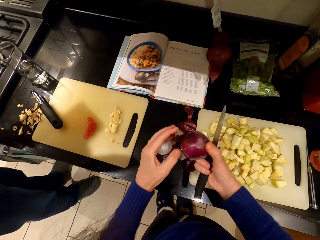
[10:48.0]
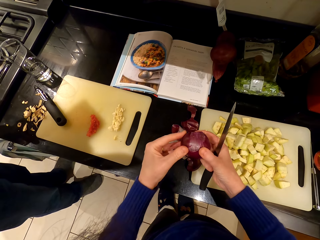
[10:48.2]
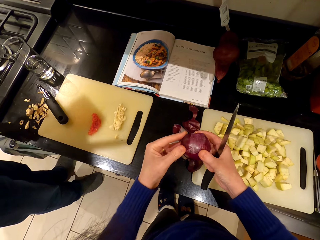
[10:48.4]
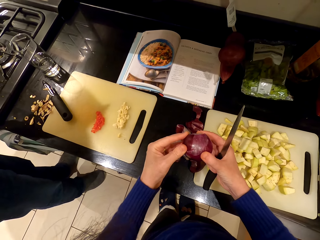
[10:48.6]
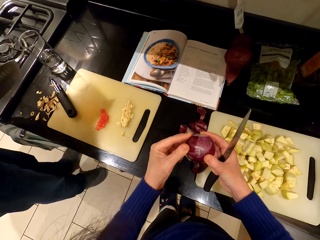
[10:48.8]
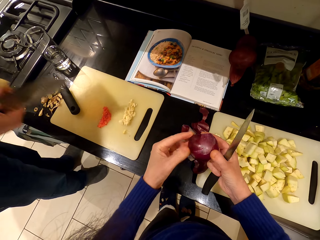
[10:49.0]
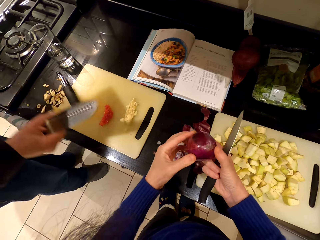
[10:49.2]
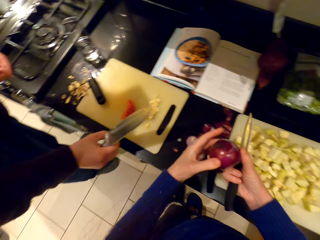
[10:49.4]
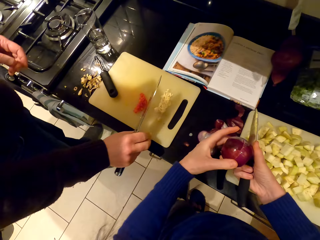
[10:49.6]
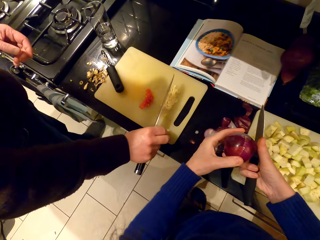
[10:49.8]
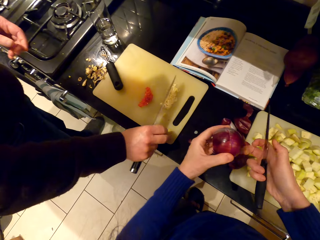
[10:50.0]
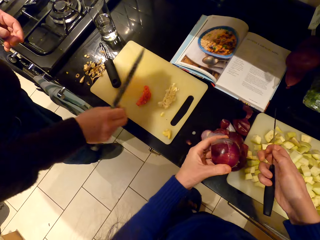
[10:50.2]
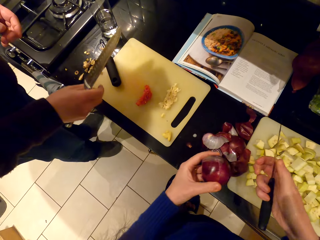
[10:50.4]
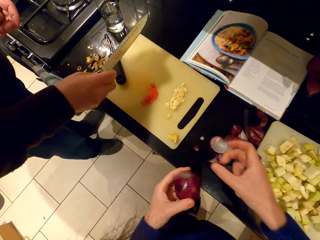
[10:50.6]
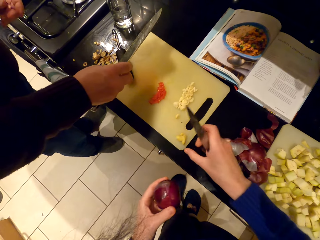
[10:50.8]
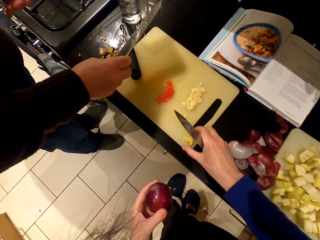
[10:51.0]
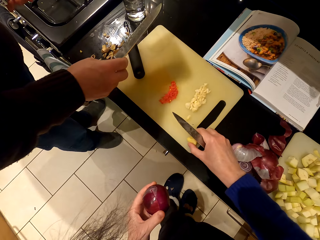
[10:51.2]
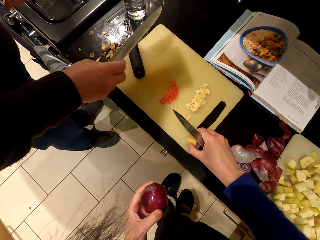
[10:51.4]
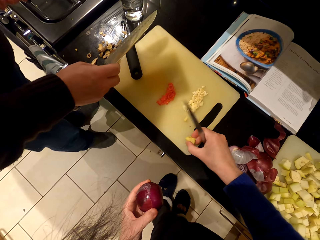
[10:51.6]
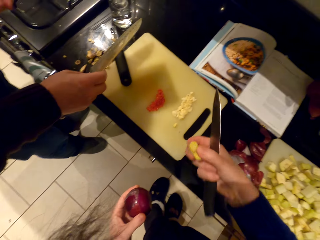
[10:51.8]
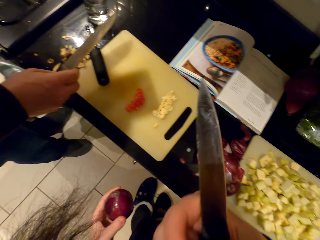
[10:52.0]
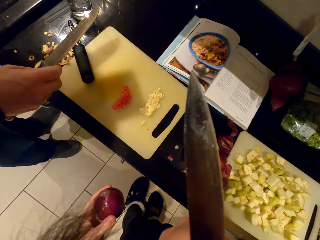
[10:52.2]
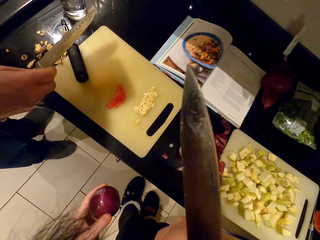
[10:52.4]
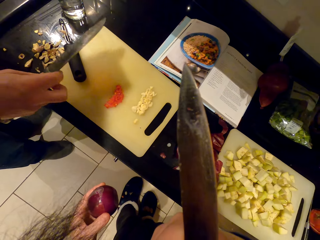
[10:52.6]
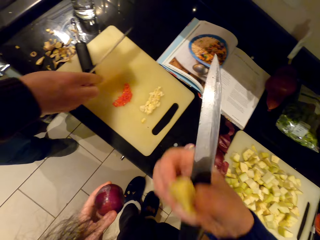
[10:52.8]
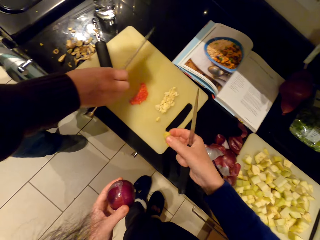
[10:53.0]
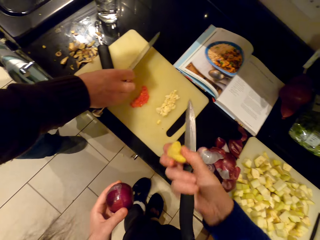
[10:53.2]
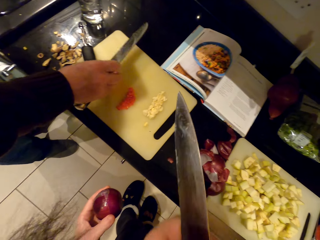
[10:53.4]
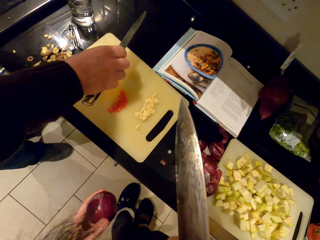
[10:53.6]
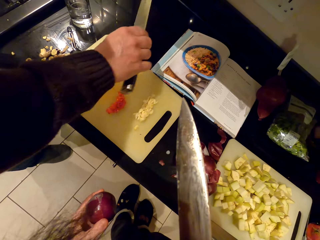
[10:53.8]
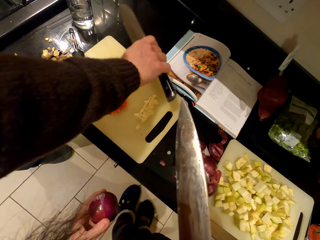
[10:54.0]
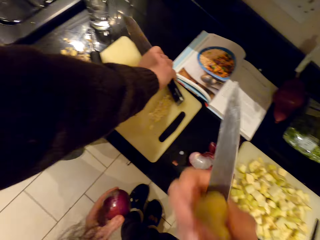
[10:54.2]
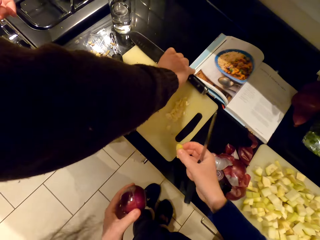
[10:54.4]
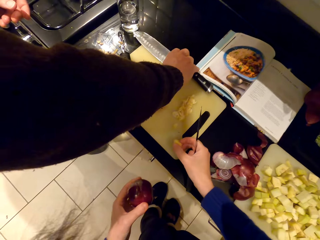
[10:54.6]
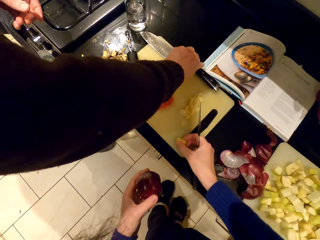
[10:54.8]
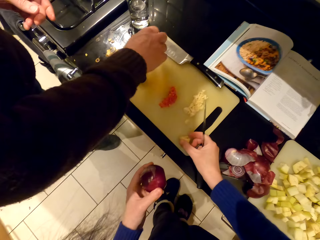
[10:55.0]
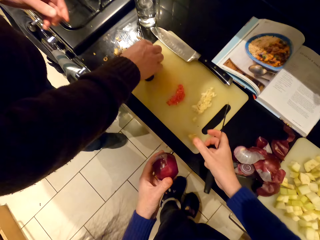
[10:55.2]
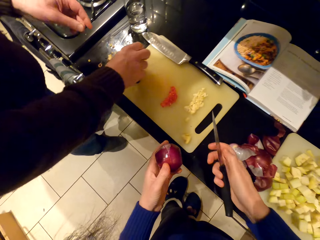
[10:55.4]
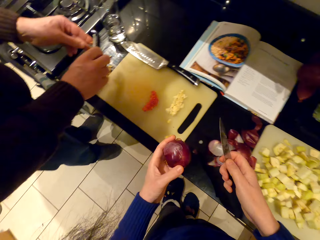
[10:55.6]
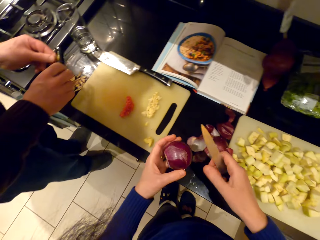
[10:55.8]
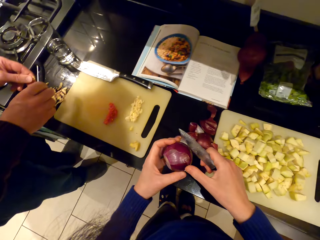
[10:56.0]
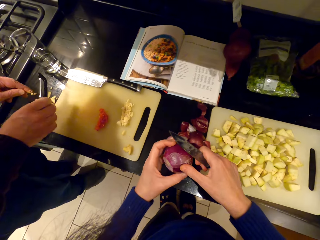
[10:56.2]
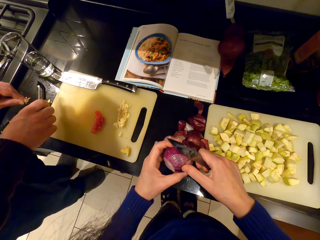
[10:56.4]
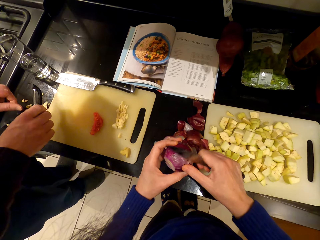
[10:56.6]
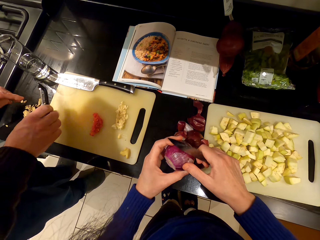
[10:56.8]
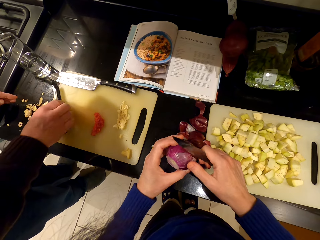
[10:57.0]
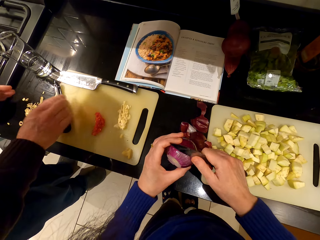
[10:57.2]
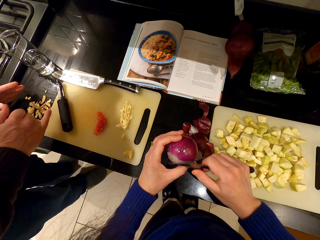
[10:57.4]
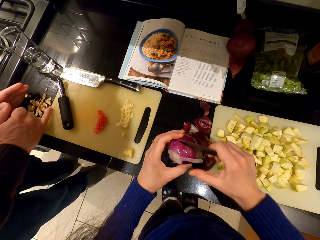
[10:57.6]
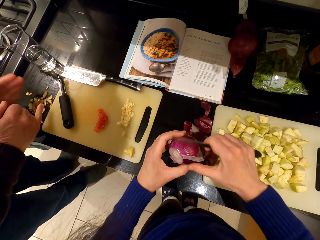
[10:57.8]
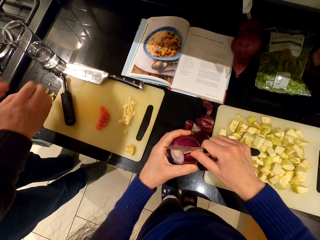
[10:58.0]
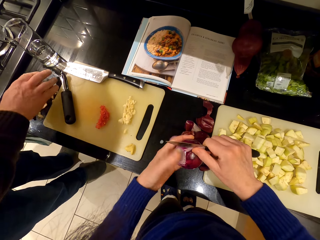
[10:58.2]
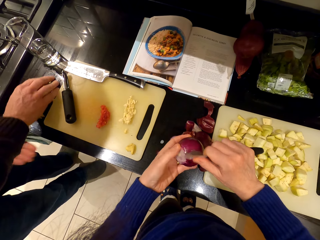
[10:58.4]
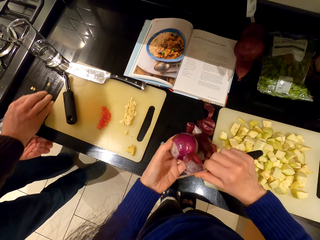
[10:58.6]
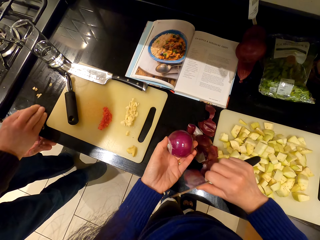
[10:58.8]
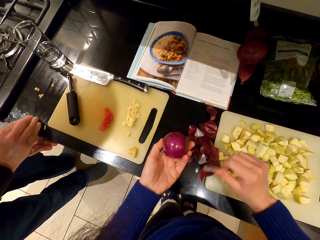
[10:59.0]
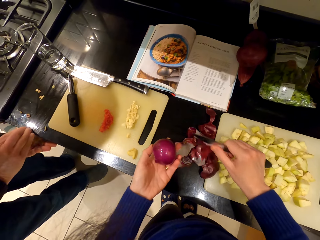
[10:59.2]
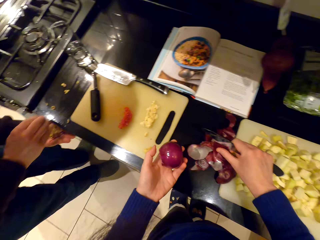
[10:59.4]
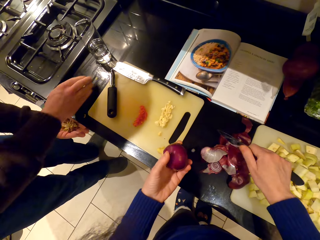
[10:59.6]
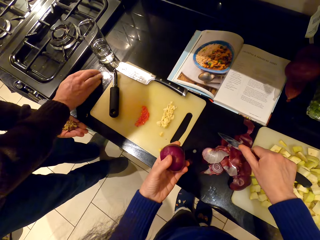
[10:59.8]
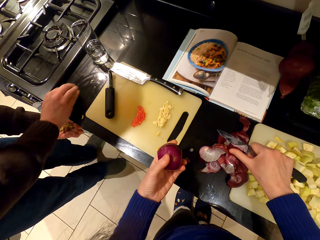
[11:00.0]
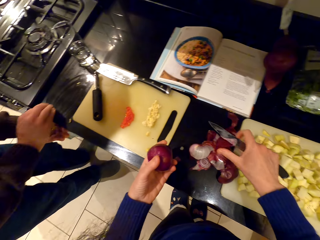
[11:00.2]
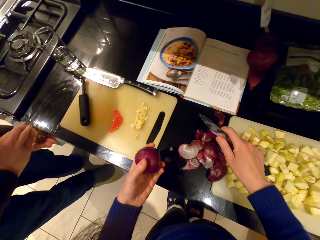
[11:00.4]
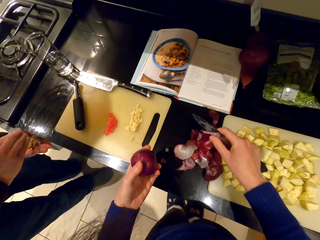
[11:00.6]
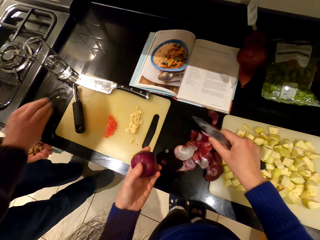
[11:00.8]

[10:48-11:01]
A person puts the ginger on the chopping board. The camera wearer picks up the ginger. The person looks around. The camera wearer smells the ginger and puts the ginger on the chopping board. The person places the knife on the chopping board and picks up the potato peeler. The camera wearer peels the onion. The person puts the potato peeler on the chopping board and takes the ginger peels.

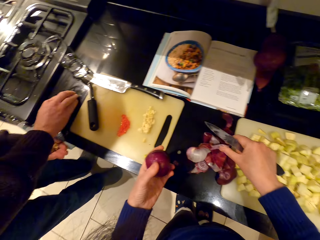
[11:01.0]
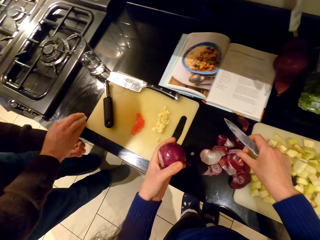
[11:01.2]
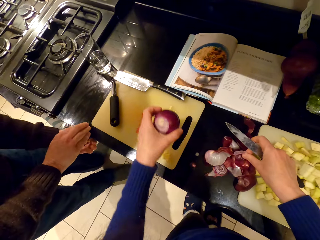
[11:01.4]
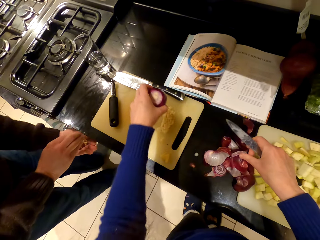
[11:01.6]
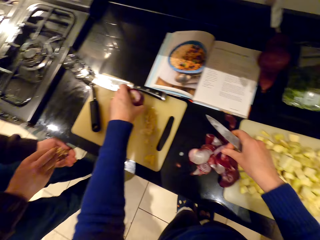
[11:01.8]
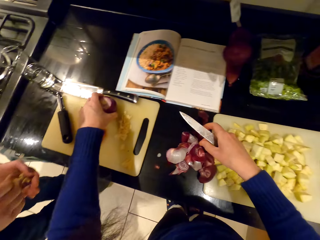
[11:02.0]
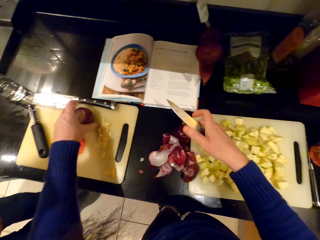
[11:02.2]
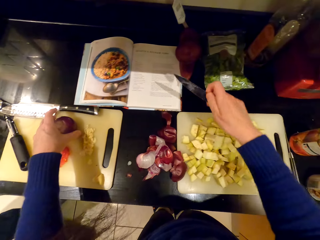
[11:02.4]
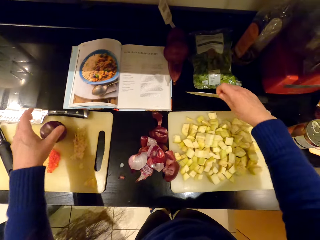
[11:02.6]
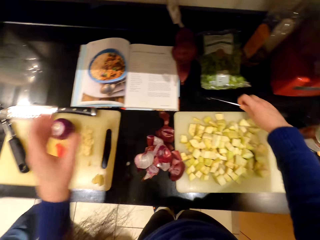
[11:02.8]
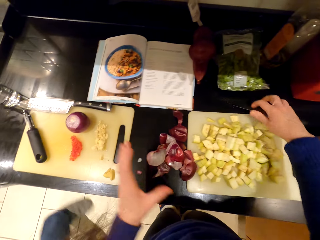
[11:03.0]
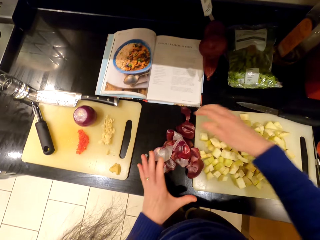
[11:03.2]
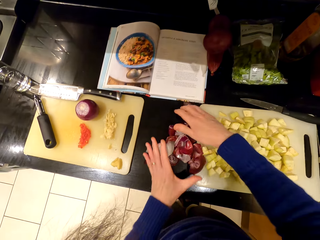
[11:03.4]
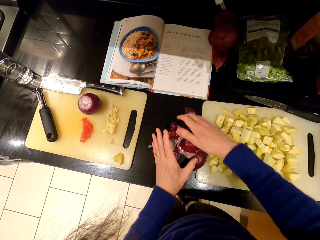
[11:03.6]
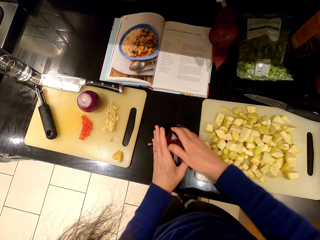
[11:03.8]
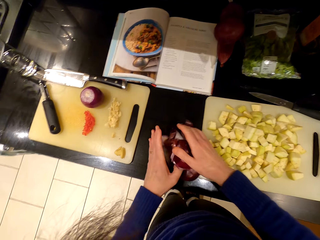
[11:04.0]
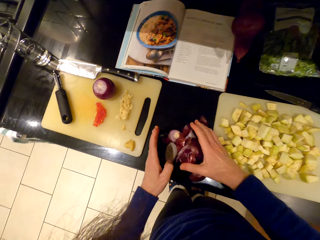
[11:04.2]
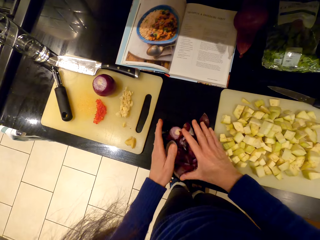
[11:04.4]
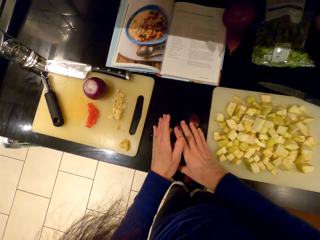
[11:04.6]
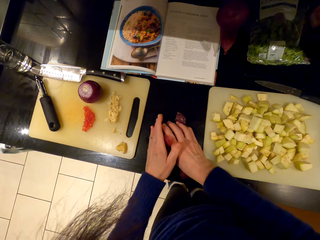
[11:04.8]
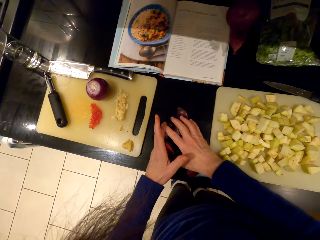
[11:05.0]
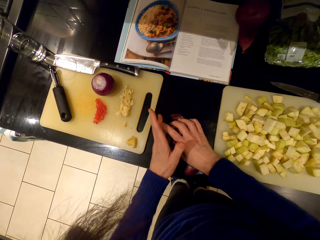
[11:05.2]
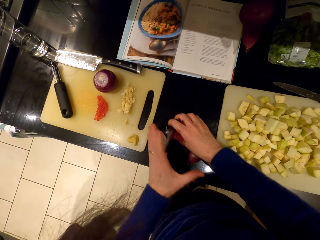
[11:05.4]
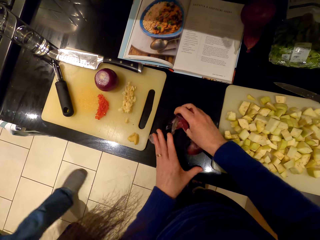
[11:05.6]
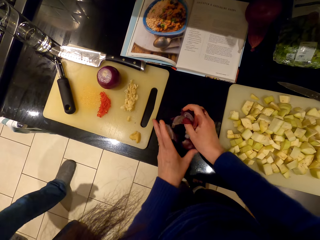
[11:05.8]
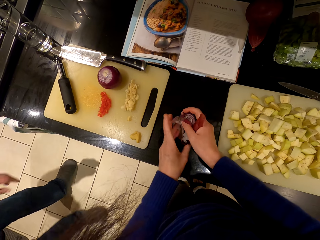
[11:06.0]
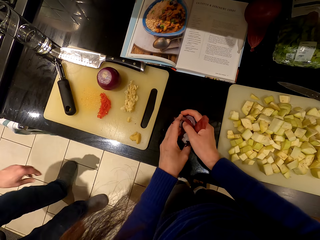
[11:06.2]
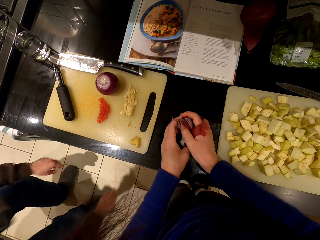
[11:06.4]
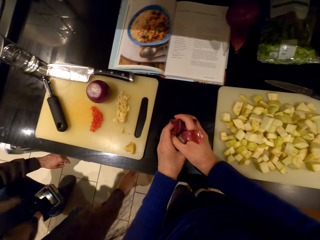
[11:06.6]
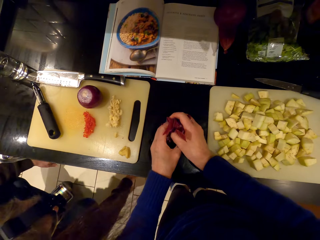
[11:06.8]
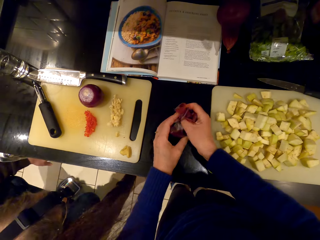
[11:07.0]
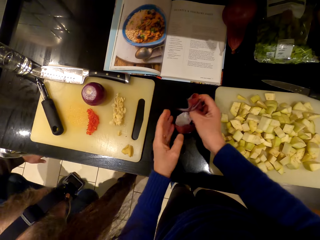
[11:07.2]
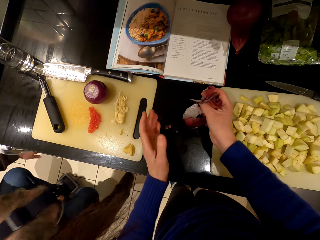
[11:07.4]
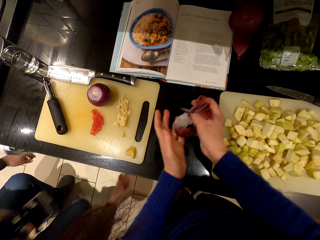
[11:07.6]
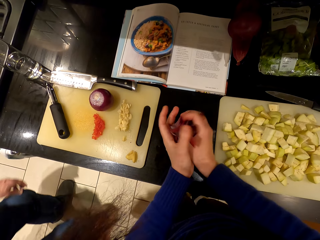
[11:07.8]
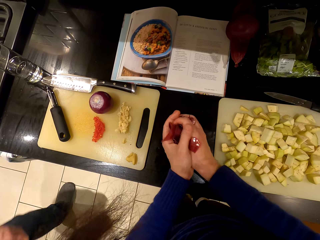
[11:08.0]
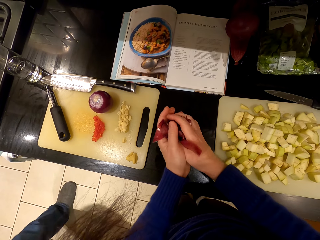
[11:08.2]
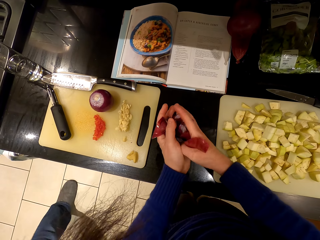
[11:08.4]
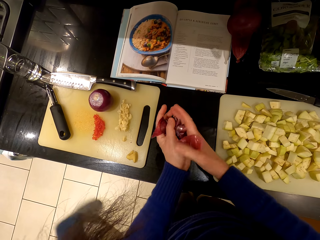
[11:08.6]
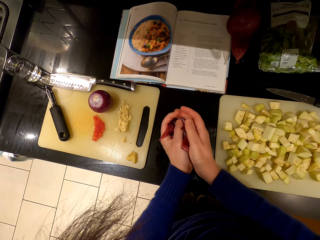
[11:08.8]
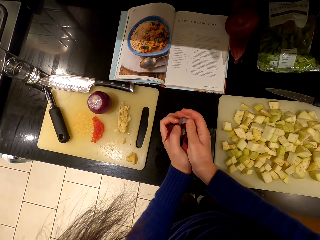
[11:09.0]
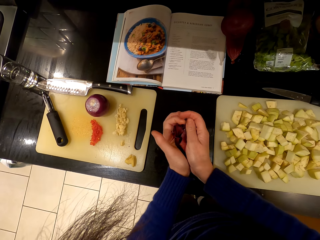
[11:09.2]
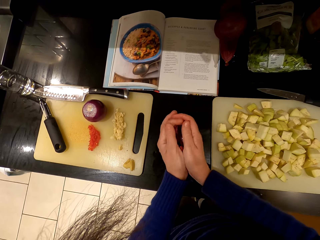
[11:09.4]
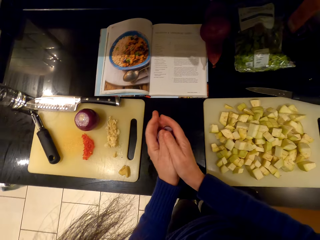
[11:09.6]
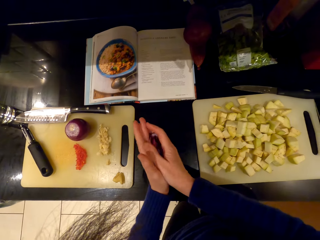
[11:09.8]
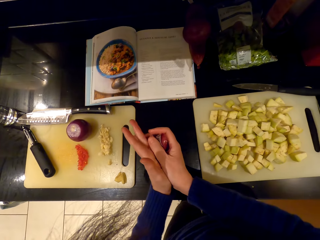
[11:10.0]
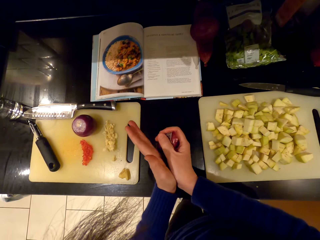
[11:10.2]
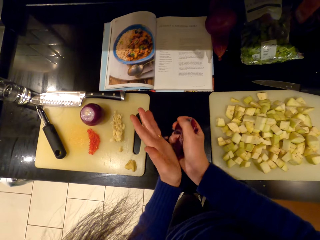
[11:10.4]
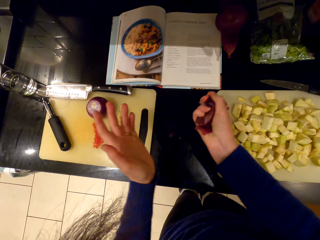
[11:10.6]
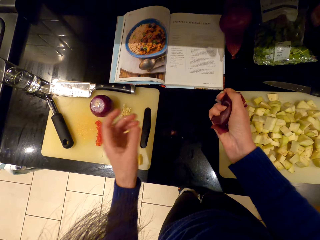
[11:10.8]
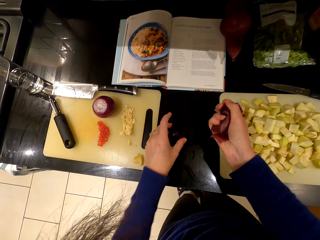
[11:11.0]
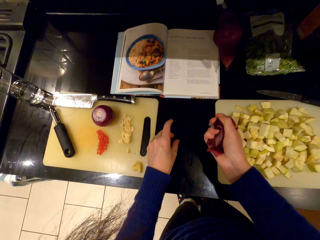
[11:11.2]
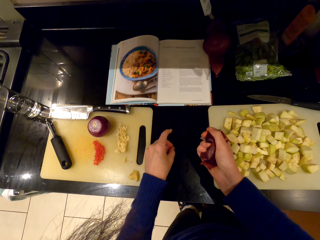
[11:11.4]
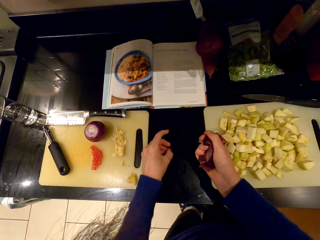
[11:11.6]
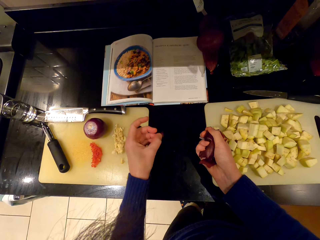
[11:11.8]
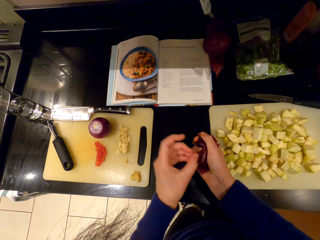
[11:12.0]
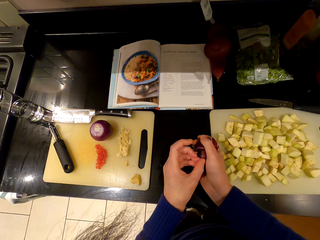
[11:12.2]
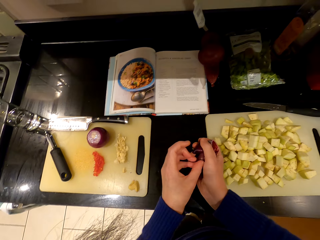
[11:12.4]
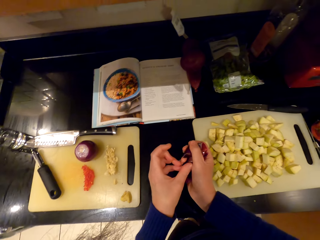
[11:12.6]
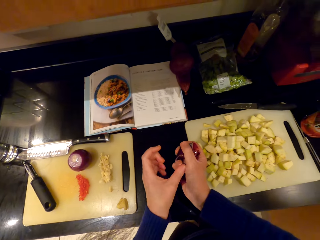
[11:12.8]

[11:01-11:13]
The camera wearer places the onion on the countertop. A person walks around the room. The camera wearer places the knife on the countertop, removes unwanted onions, and picks up the onion peels. The person bends down, stands up, and walks around the room.
